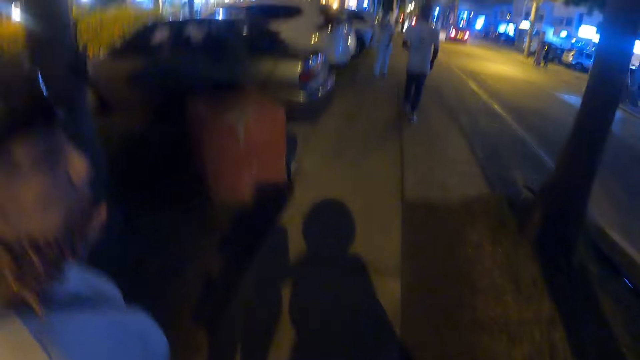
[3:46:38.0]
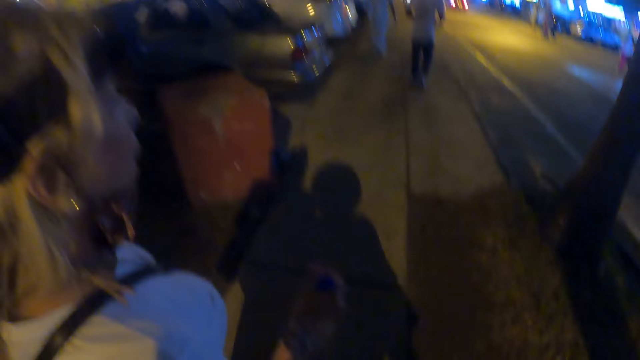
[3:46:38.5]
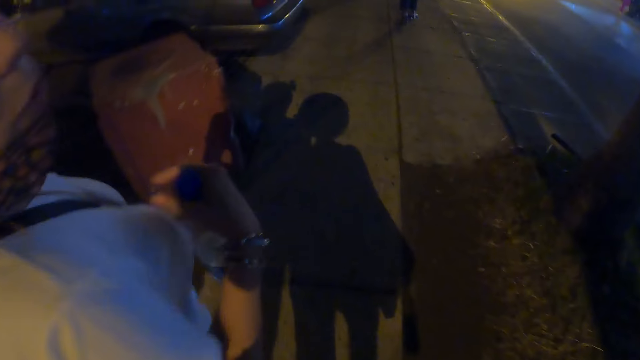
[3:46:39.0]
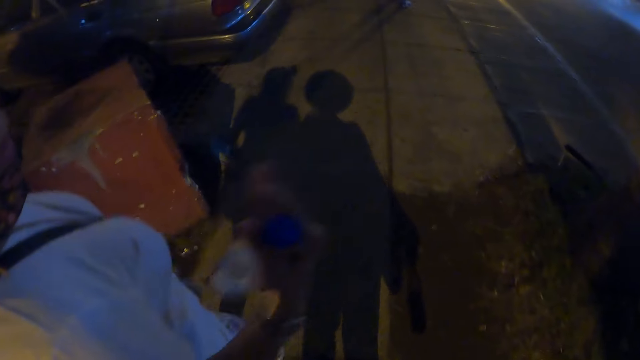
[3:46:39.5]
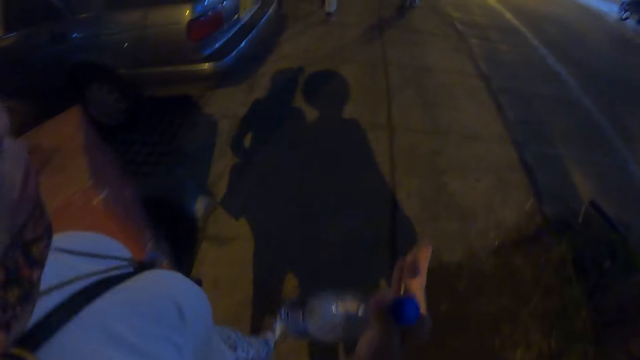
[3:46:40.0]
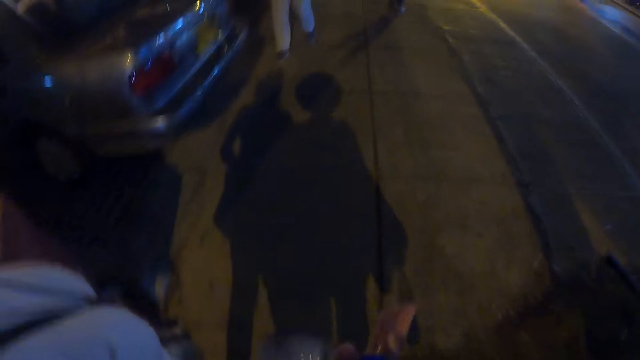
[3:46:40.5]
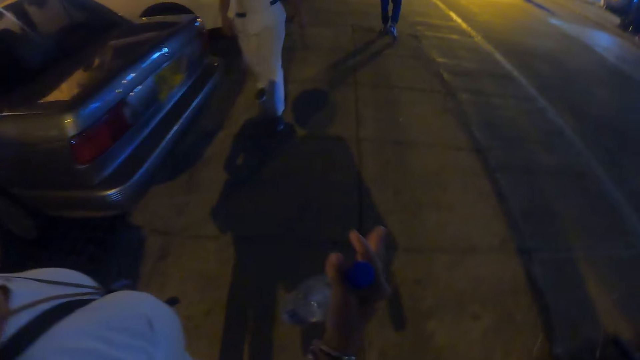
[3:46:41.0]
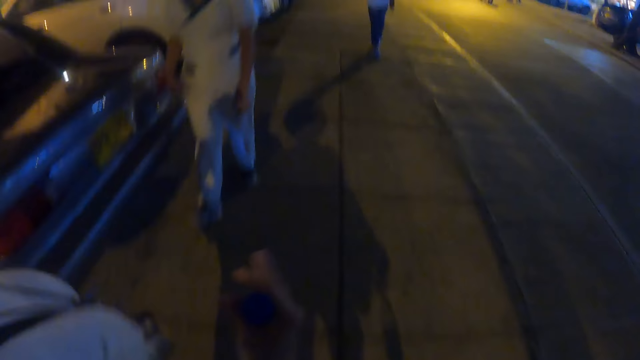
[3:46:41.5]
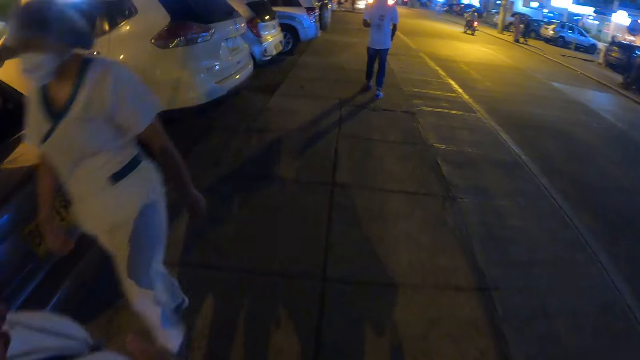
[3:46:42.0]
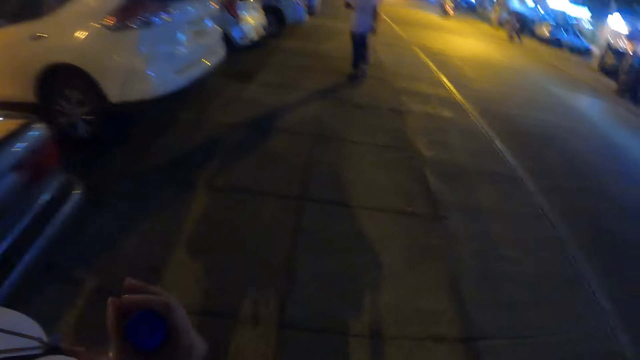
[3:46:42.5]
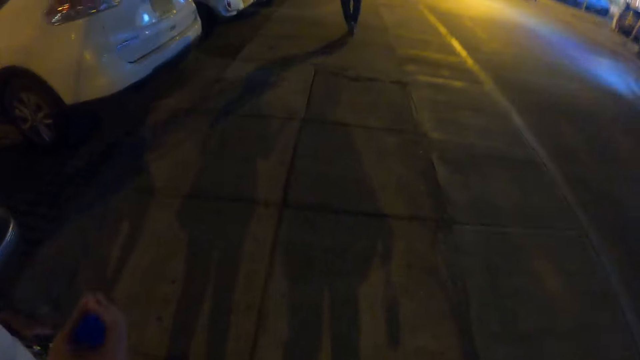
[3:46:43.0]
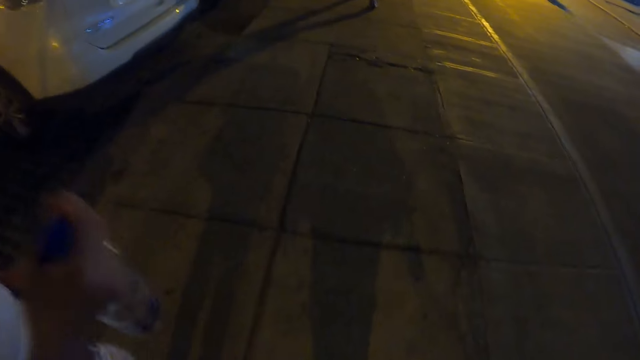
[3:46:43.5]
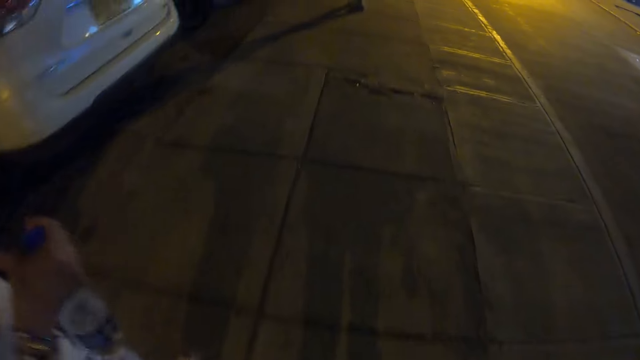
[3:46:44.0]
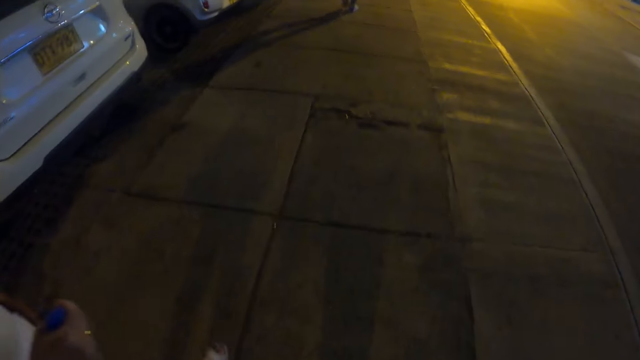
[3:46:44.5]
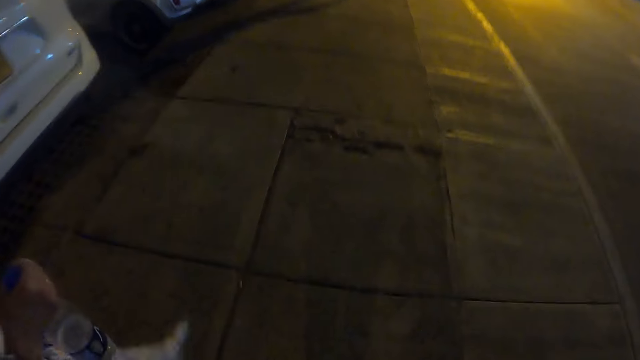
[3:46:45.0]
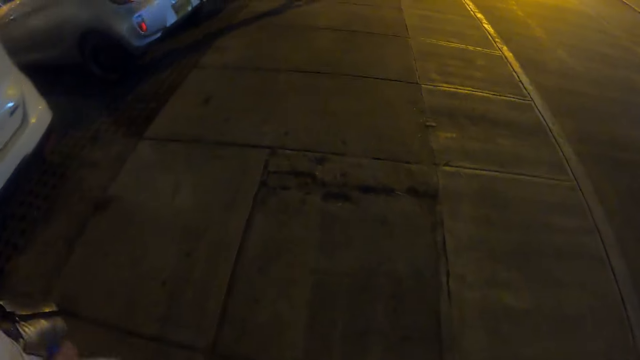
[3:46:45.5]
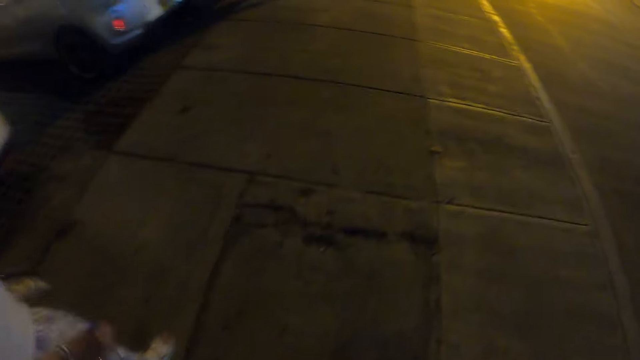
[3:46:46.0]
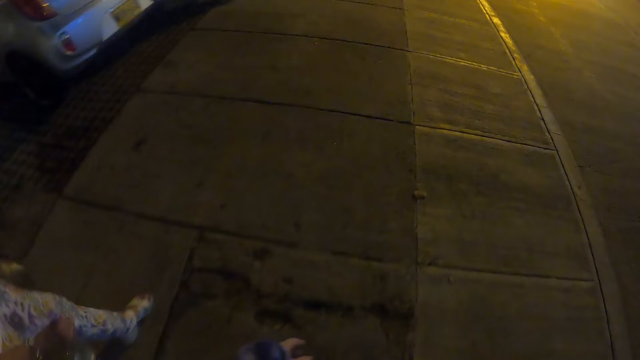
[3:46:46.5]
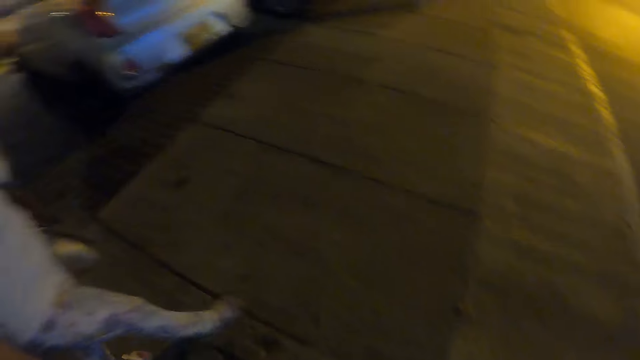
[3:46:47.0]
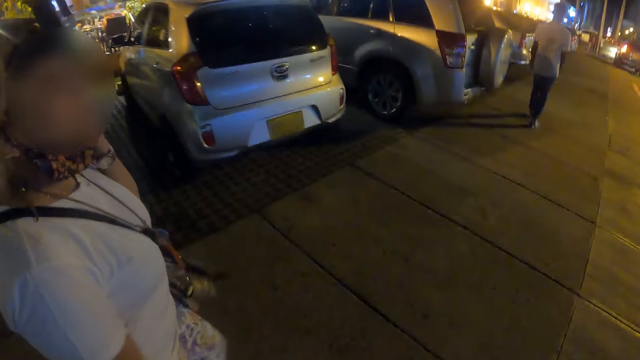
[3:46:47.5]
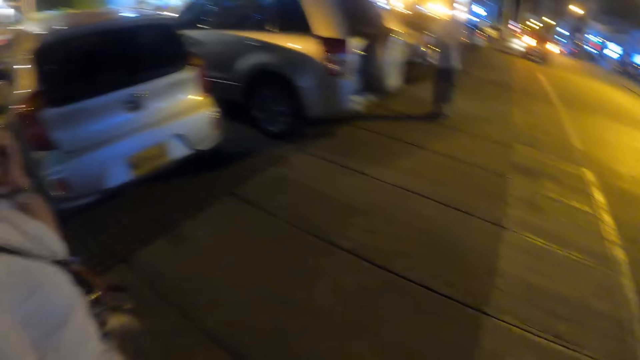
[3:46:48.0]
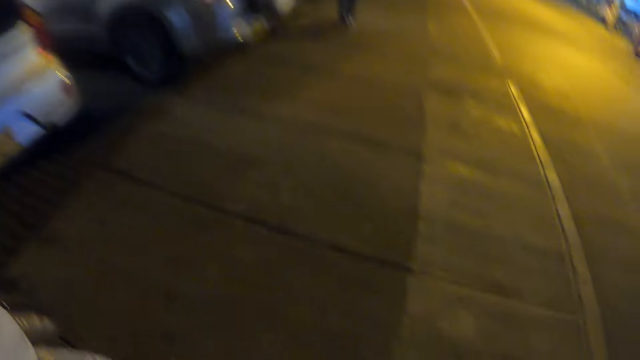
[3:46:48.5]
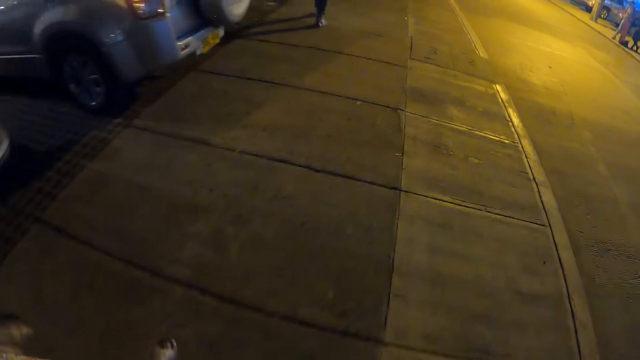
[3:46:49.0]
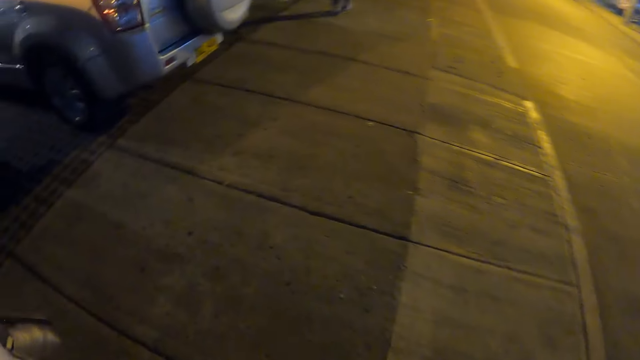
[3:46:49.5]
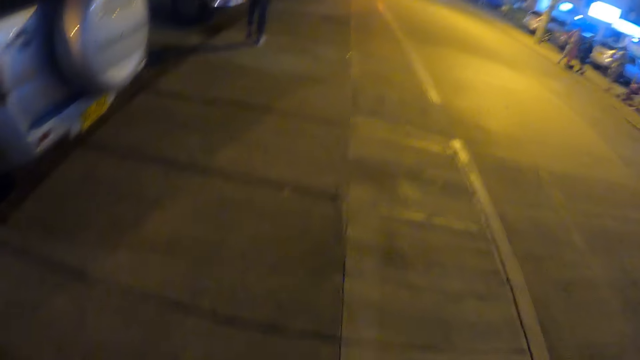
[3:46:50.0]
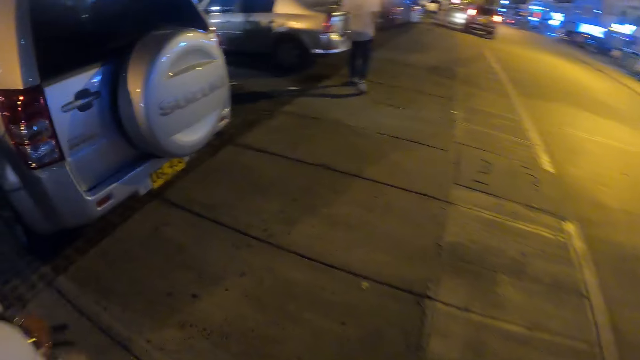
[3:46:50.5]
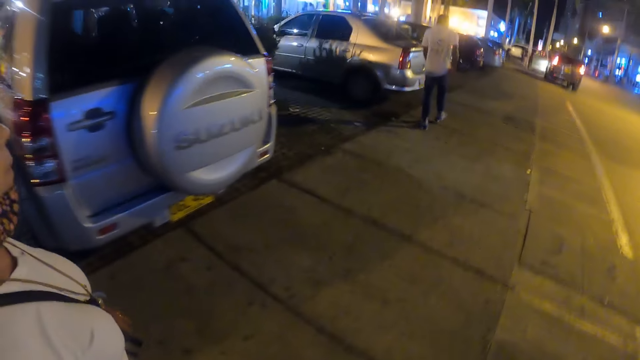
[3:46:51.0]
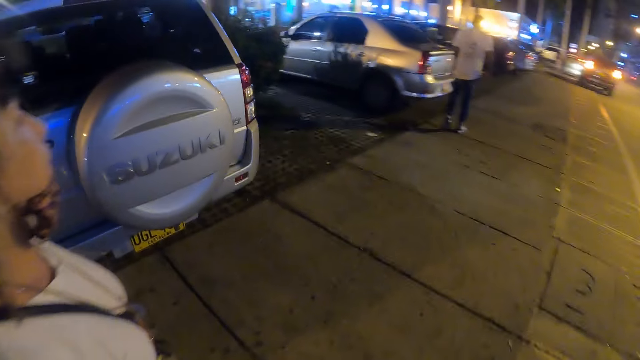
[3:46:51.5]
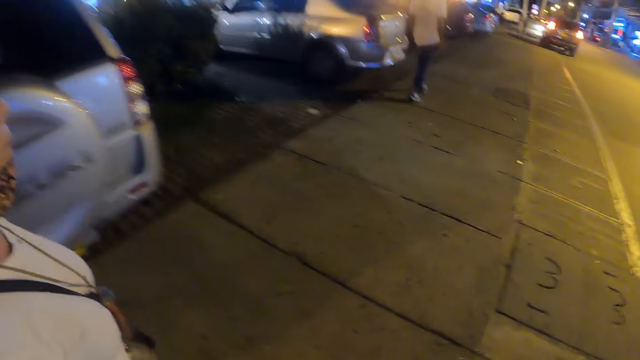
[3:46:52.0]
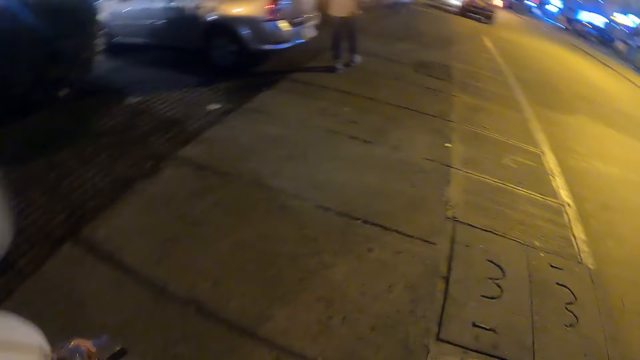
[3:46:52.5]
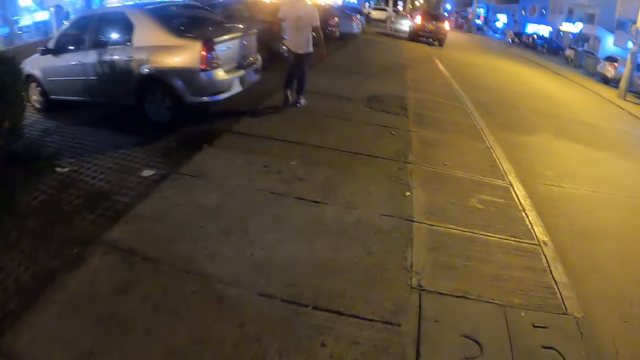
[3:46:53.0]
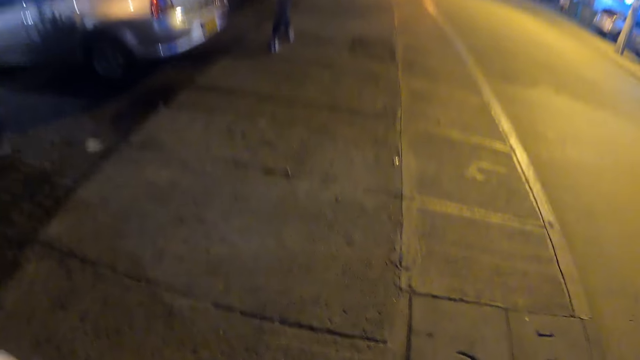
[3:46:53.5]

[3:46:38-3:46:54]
The camera wearer walks on the pavement with a woman.

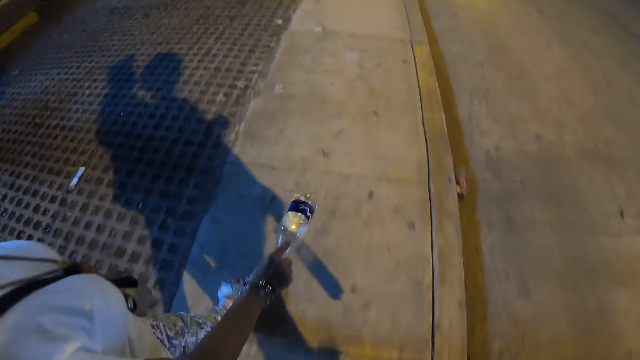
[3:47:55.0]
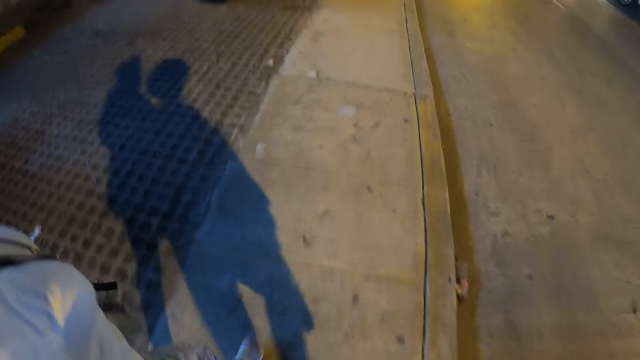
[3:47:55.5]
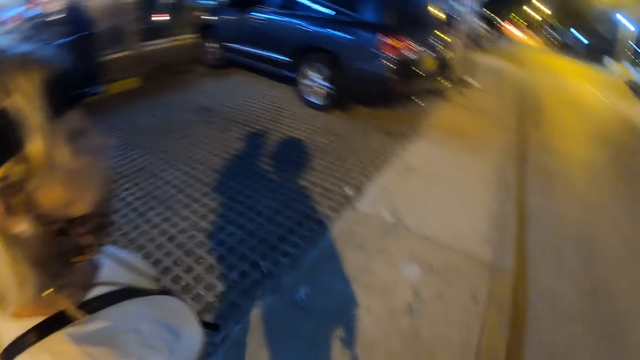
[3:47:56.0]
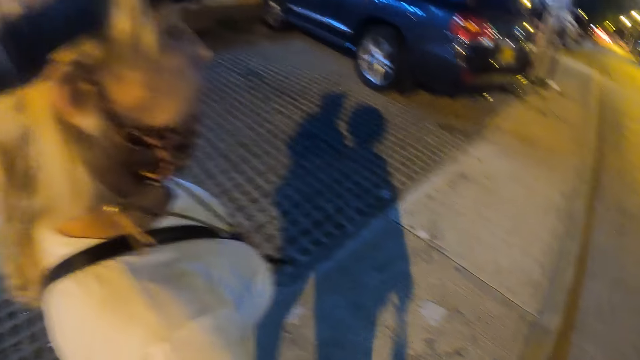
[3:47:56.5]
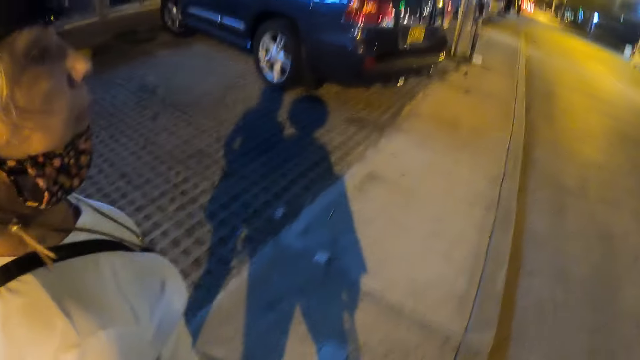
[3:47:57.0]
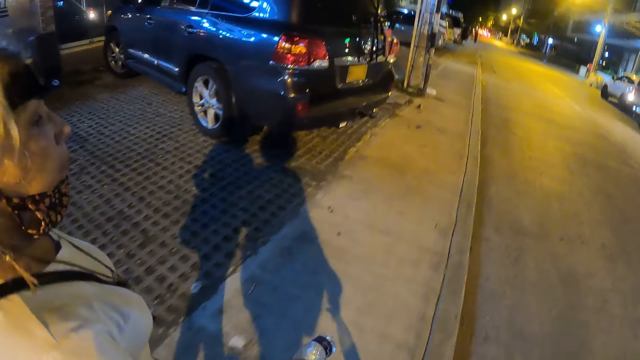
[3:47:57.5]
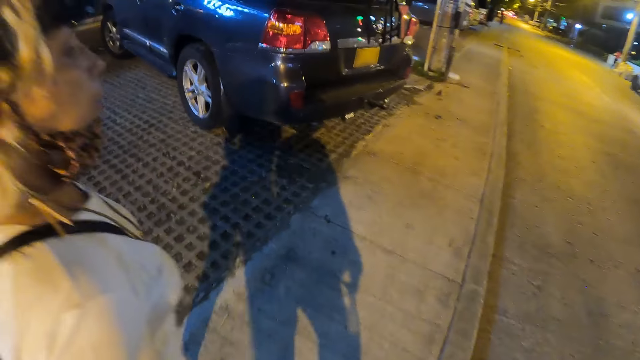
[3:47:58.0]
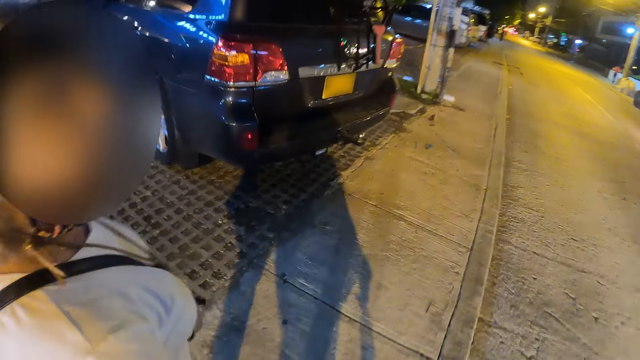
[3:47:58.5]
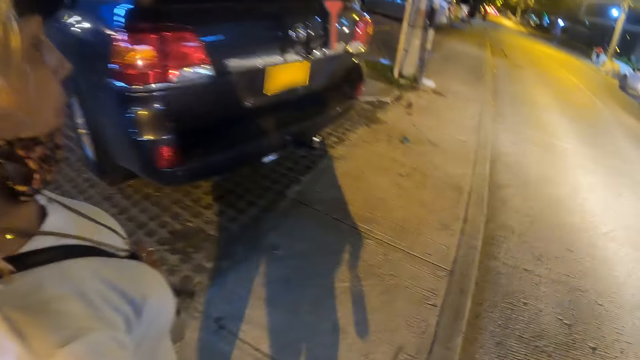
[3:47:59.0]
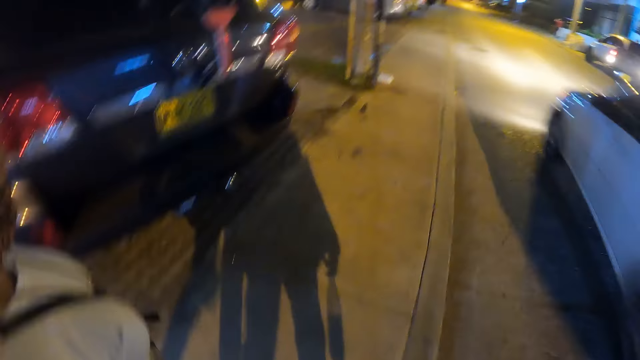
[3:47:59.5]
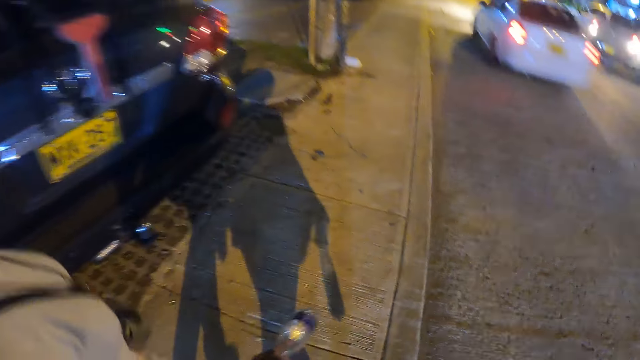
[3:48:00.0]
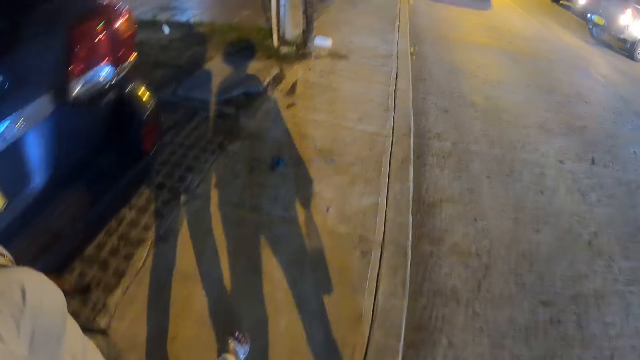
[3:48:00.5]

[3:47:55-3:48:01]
The camera wearer interacts with a woman. They walk on the pavement with the woman.
